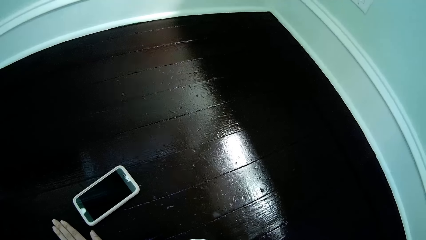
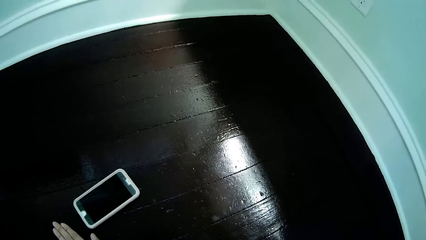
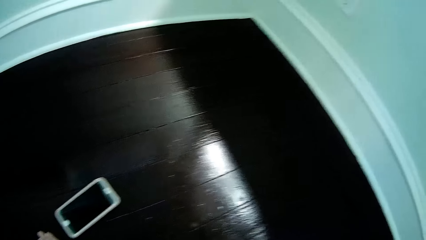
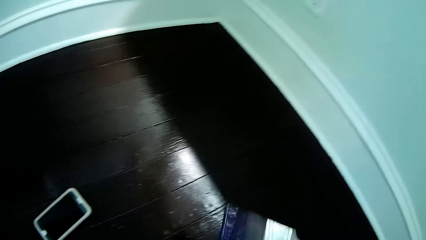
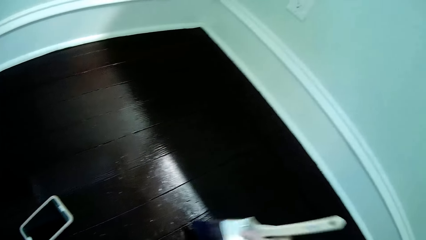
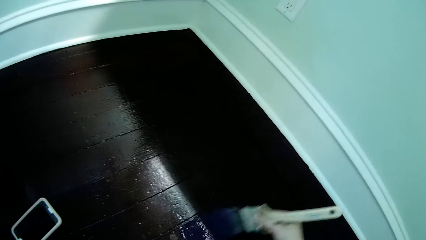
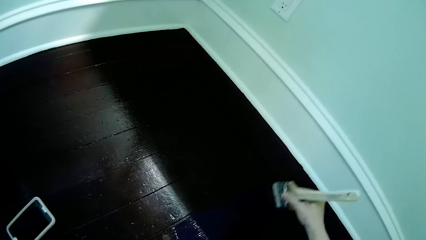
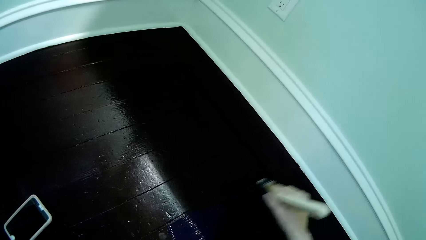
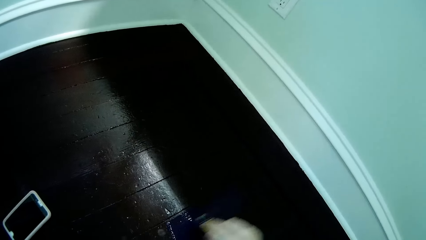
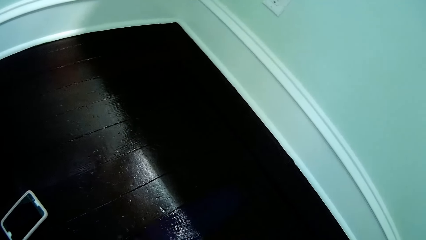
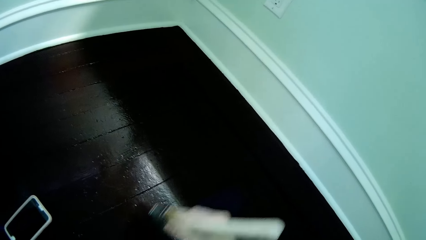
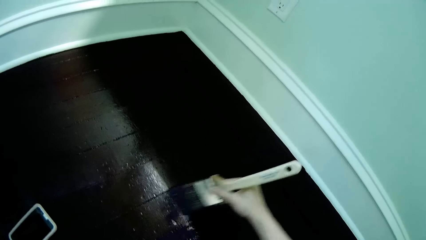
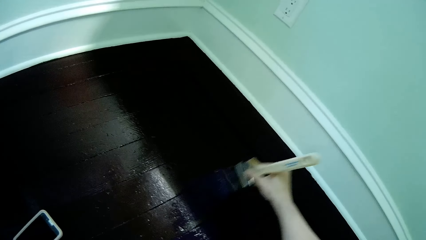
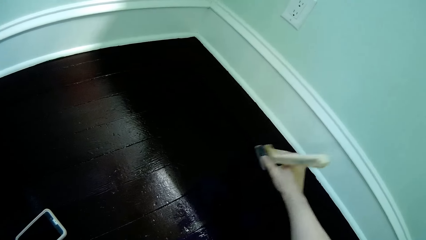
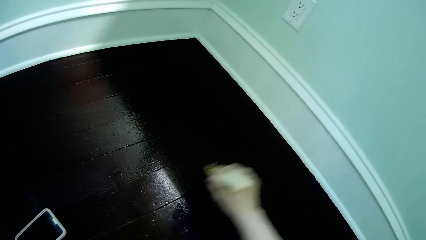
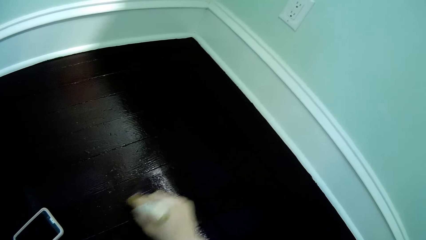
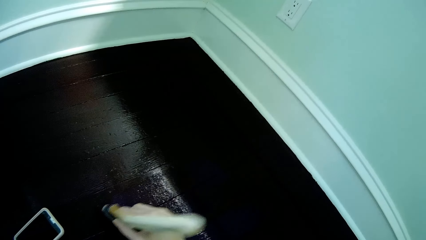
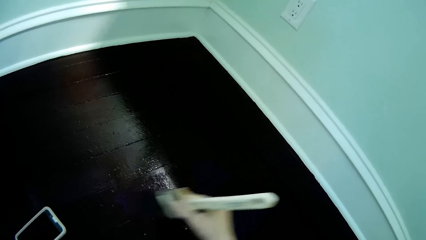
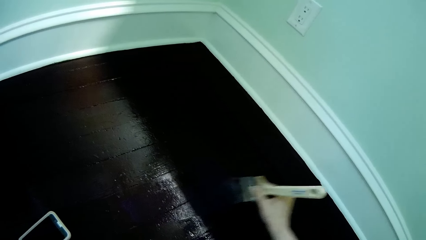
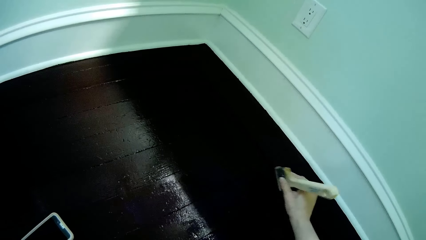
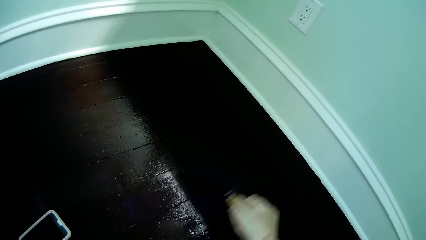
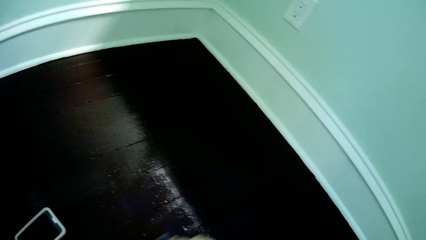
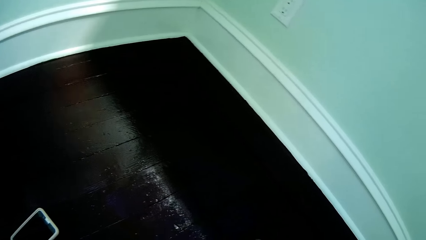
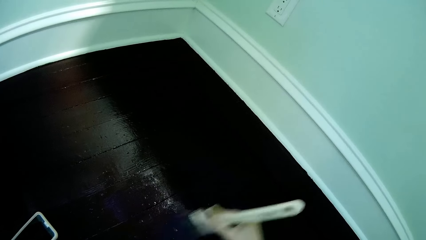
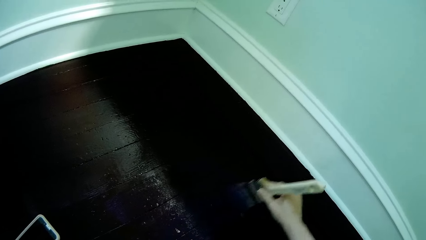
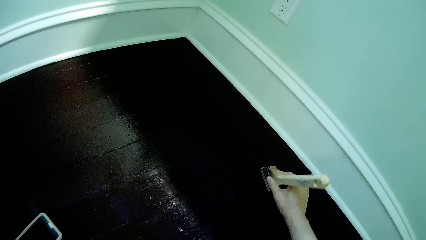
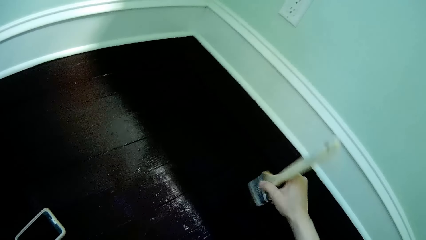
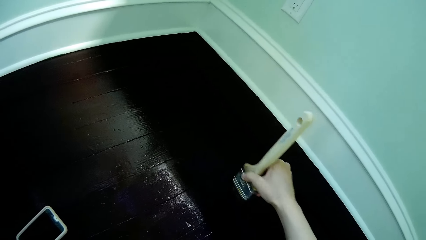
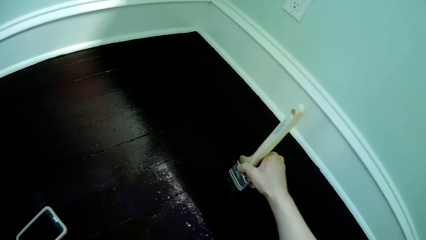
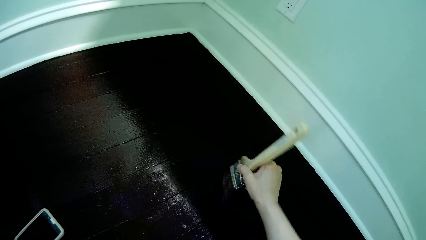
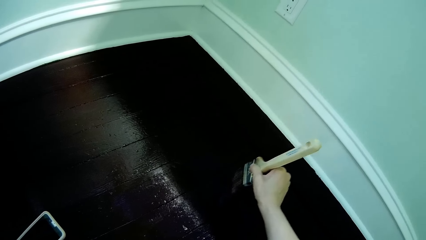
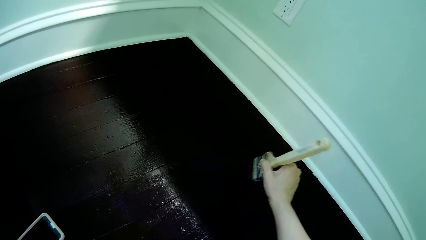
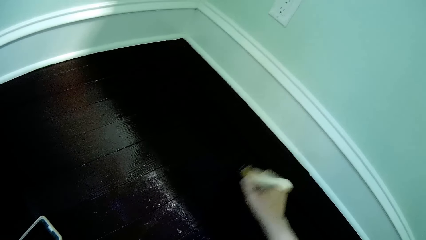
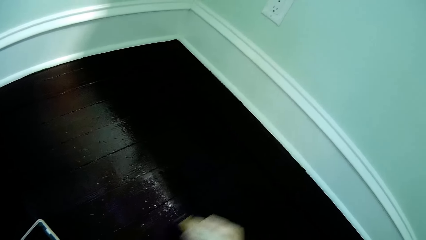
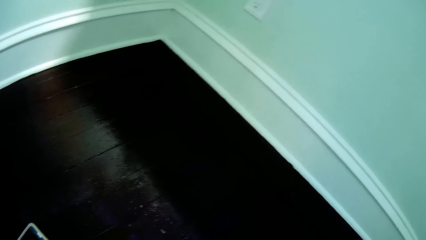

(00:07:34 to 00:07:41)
The camera wearer paints the floor with the paintbrush in her right hand.

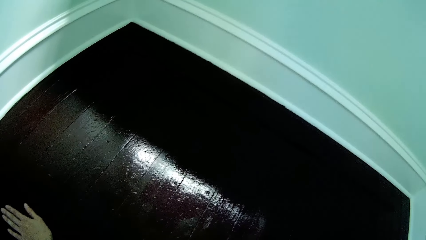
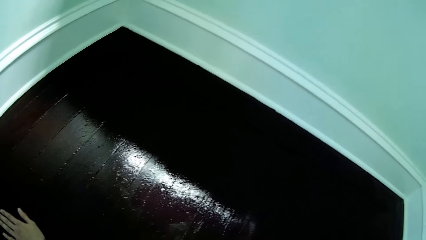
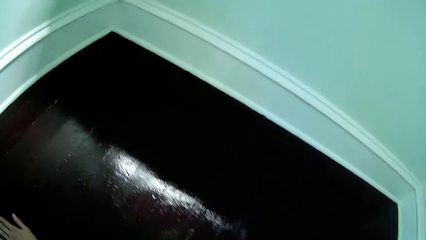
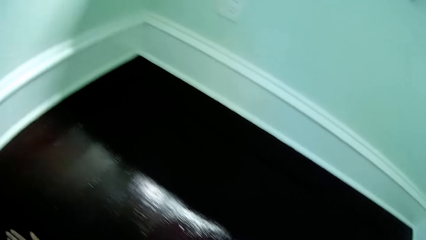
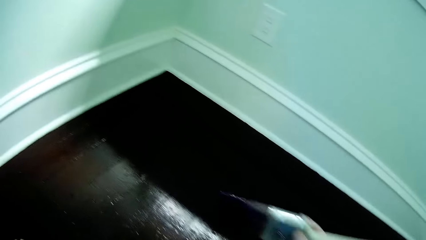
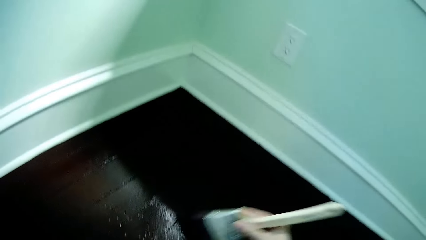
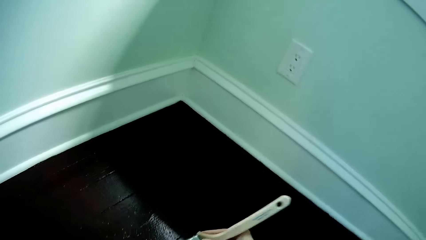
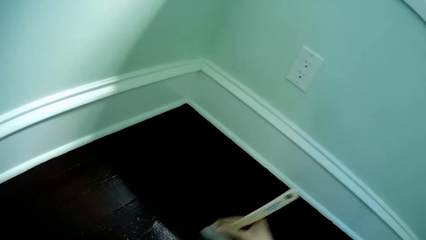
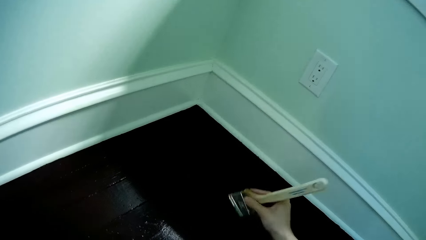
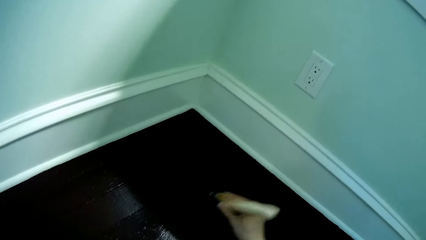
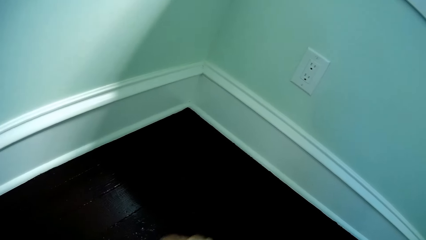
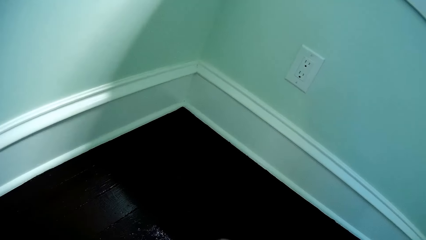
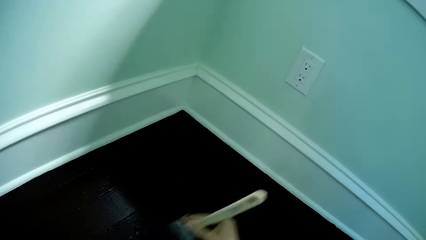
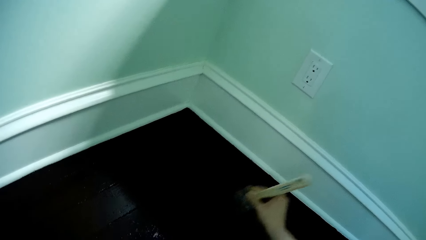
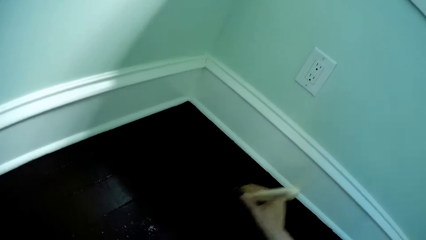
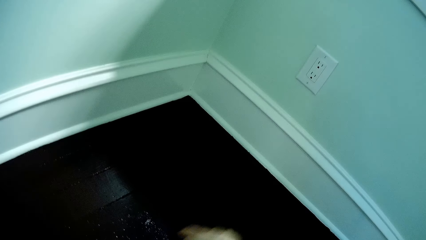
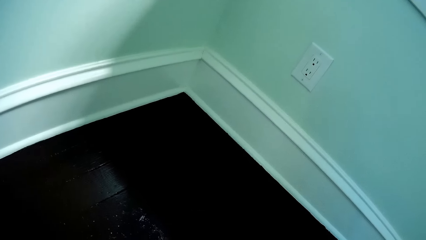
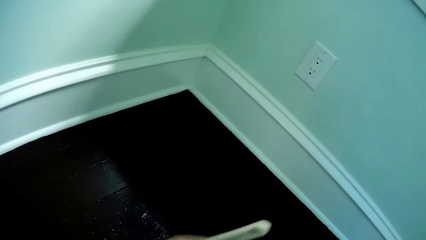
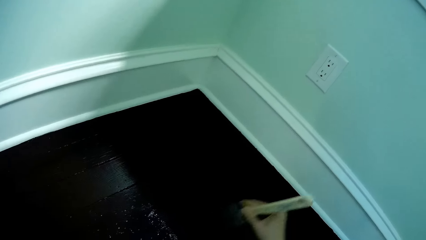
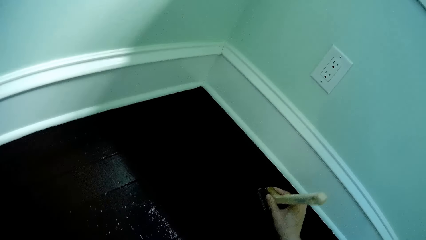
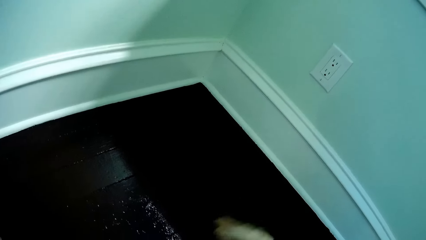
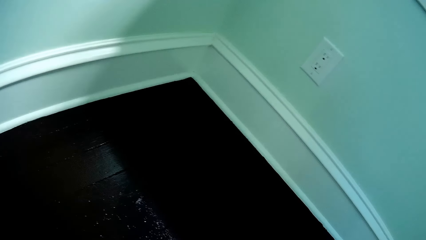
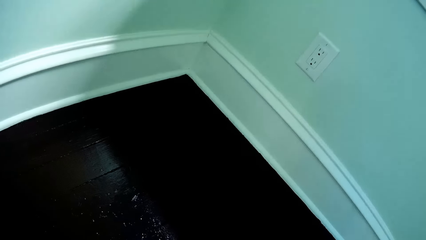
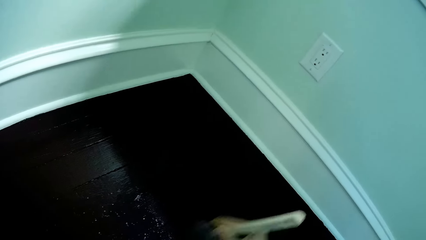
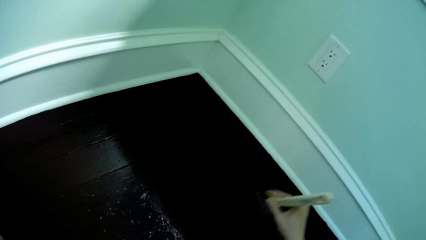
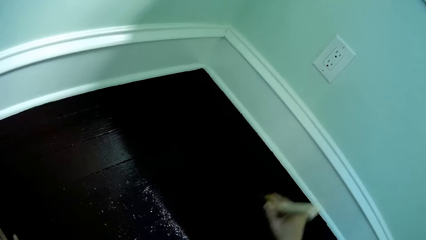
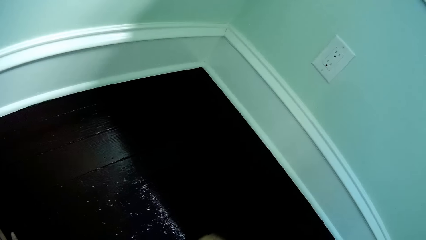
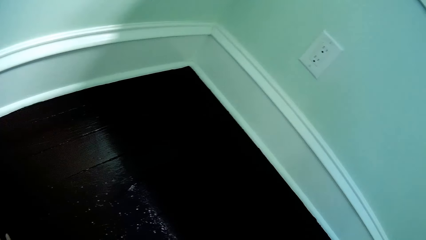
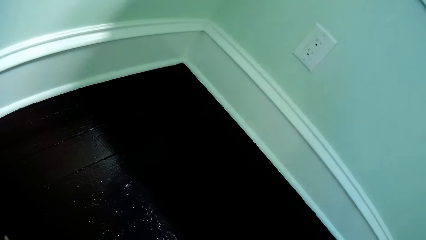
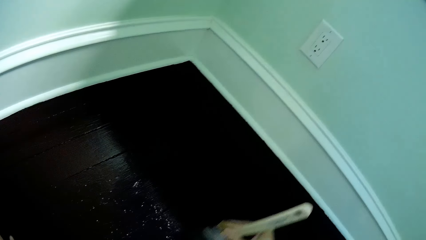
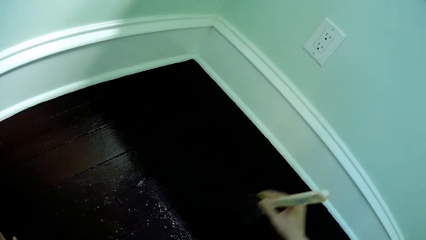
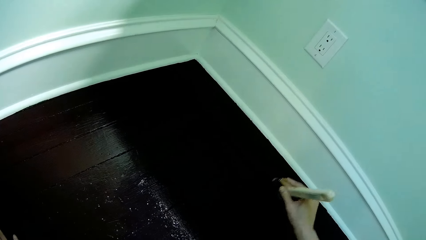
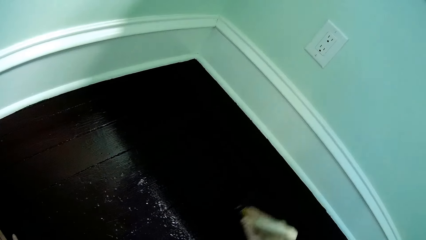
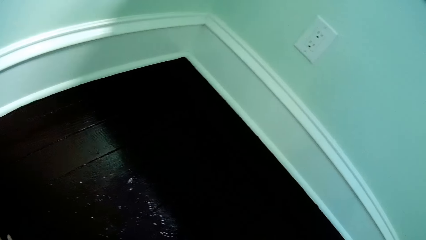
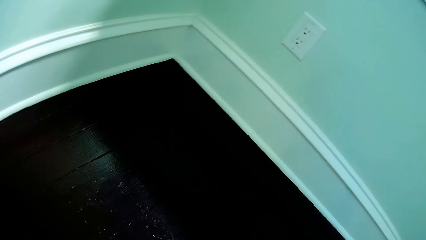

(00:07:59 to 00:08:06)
The camera wearer paints the floor with the paintbrush in her right hand.

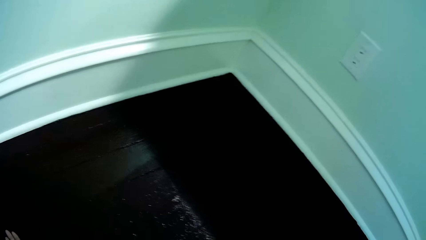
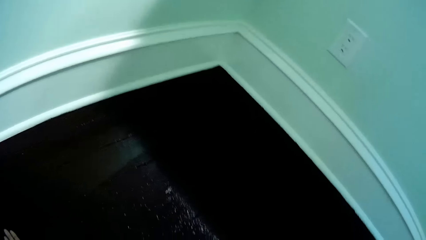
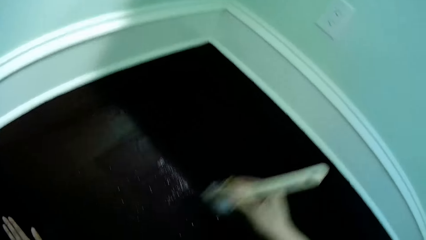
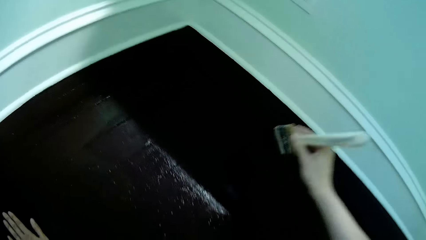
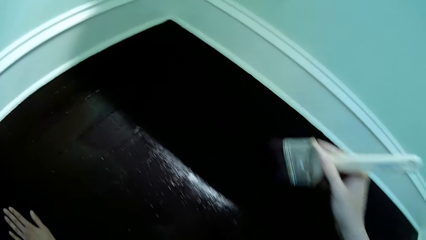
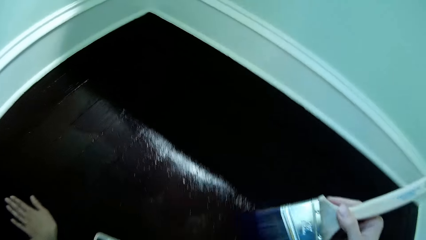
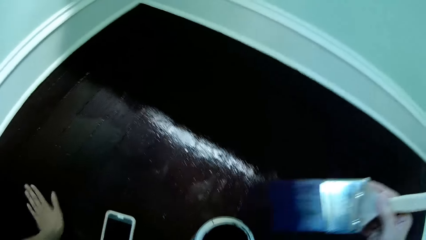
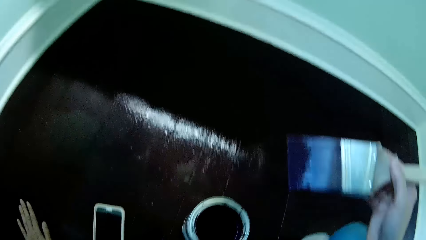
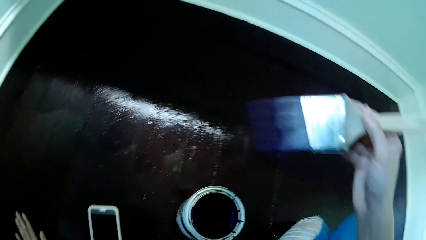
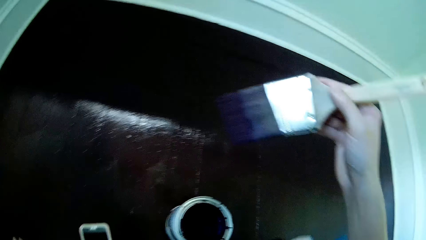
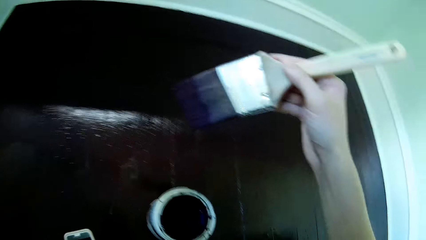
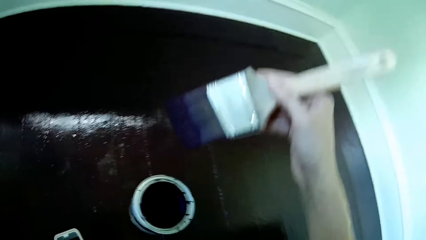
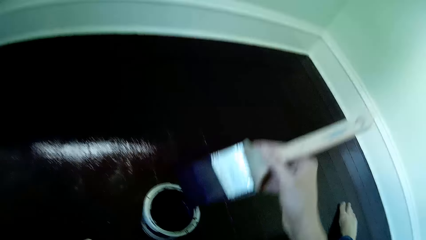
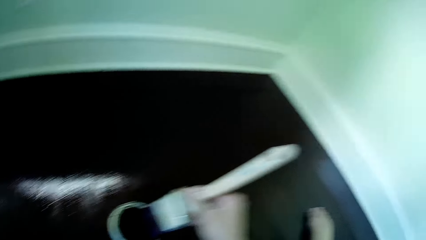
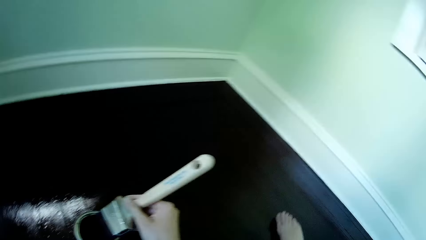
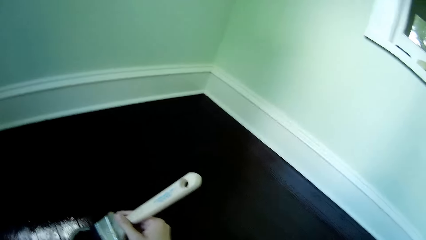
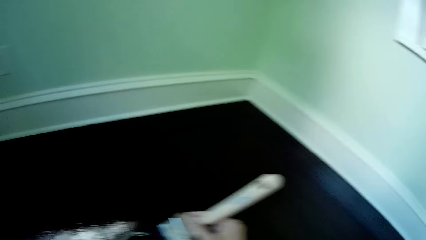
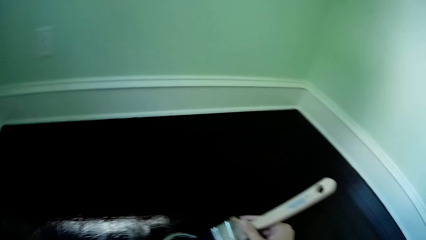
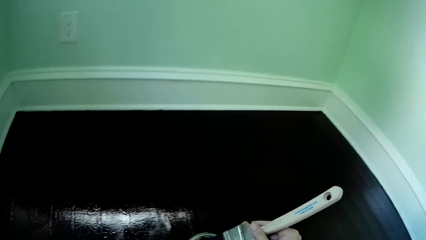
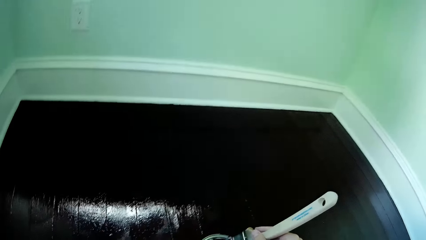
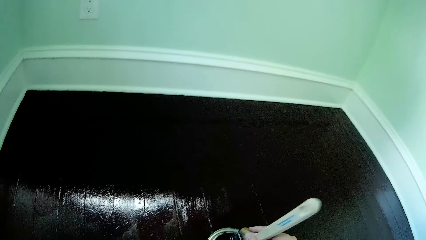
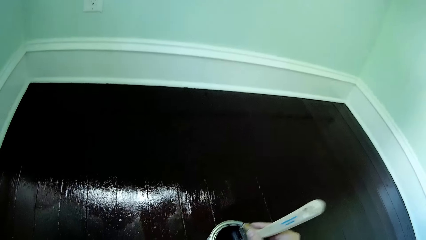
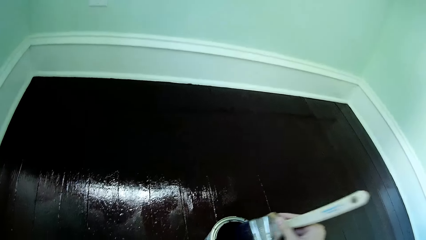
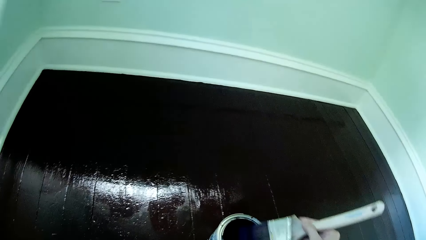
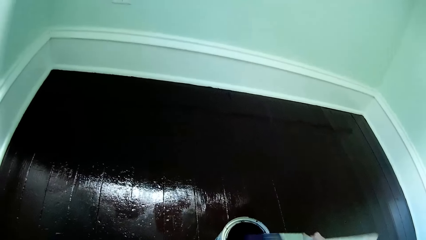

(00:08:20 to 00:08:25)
The camera wearer lifts the paintbrush in her right hand. She dips the paintbrush in the bucket of paint on the floor with her right hand.
